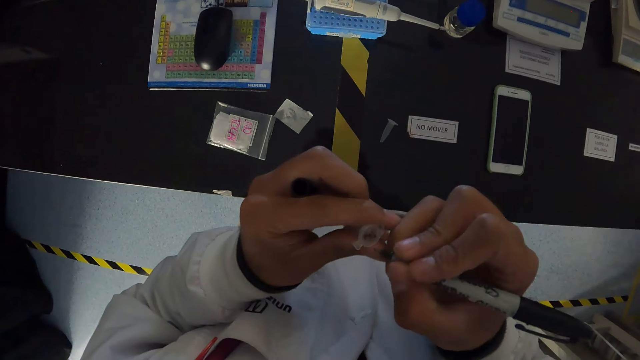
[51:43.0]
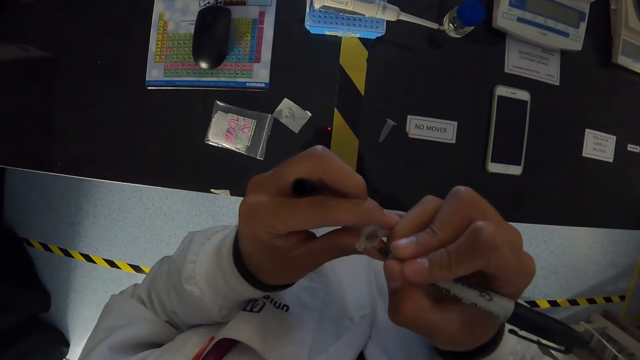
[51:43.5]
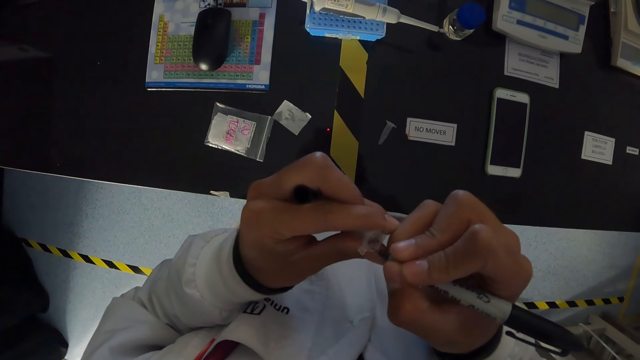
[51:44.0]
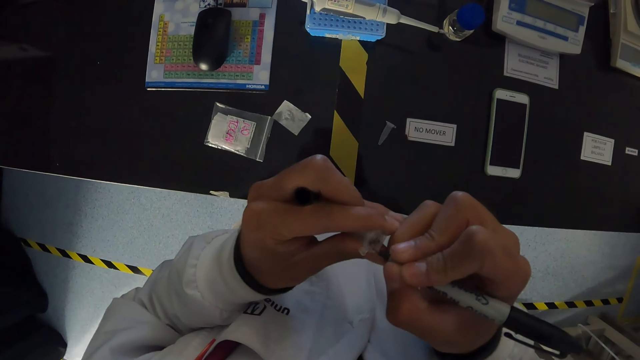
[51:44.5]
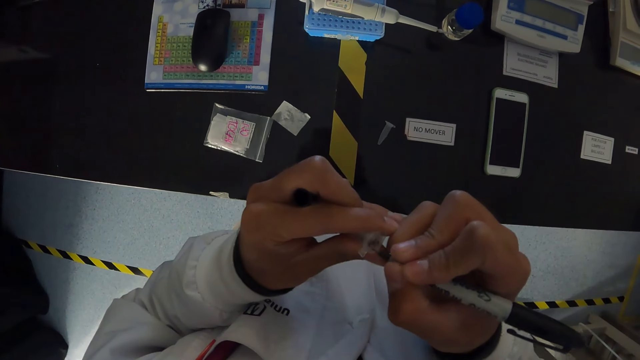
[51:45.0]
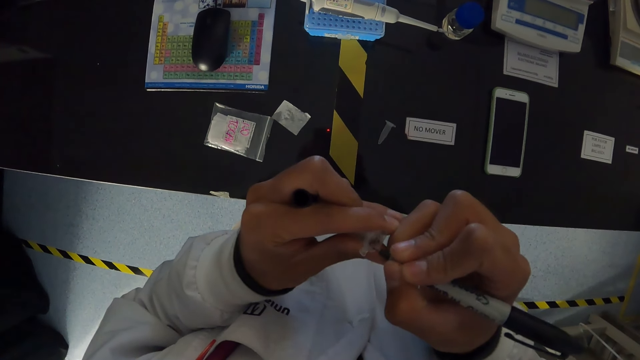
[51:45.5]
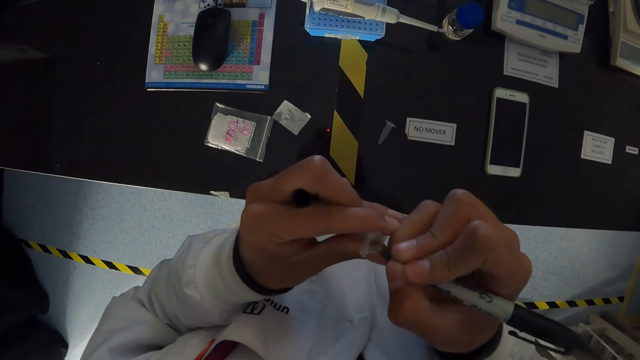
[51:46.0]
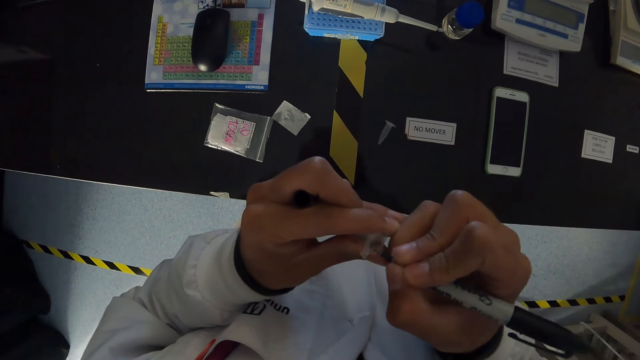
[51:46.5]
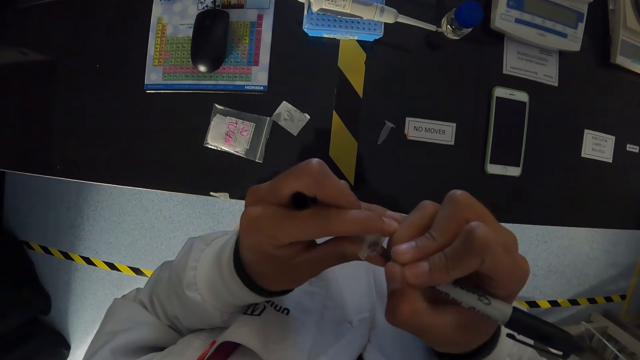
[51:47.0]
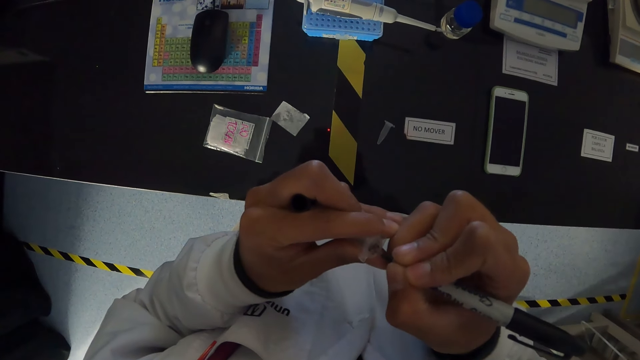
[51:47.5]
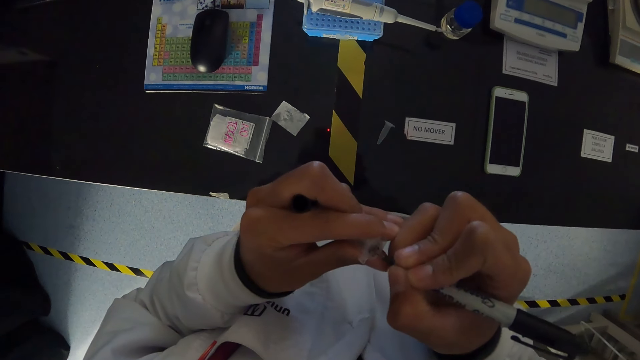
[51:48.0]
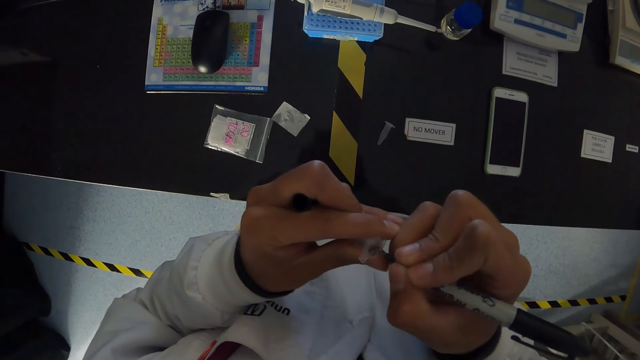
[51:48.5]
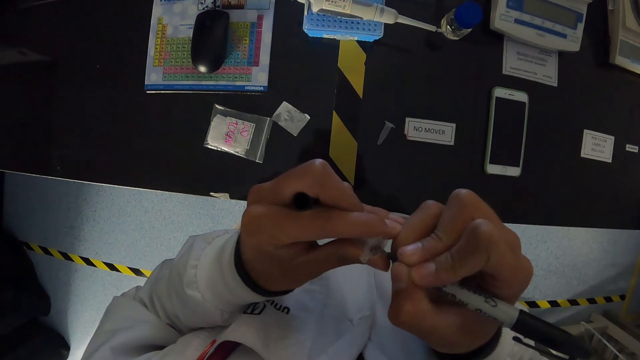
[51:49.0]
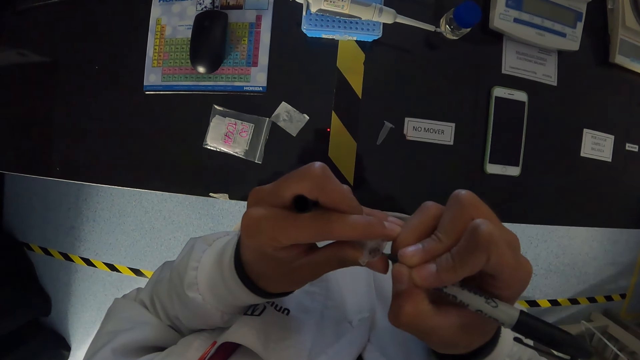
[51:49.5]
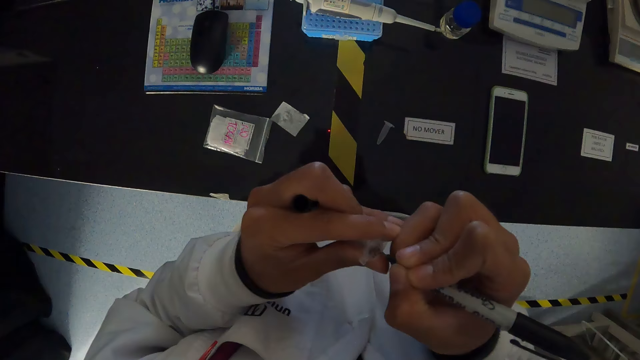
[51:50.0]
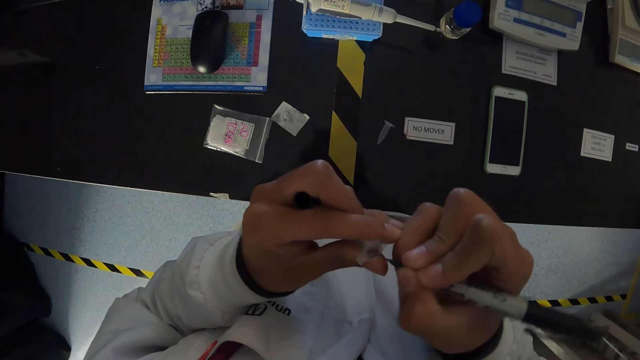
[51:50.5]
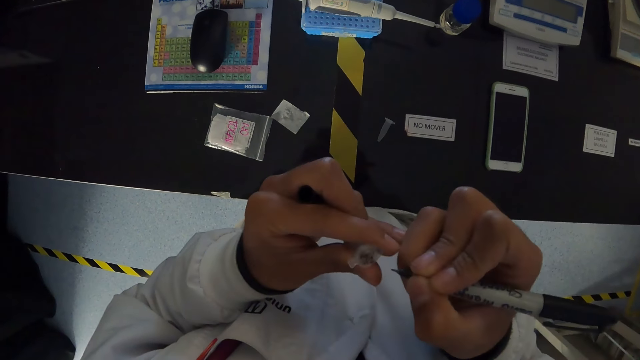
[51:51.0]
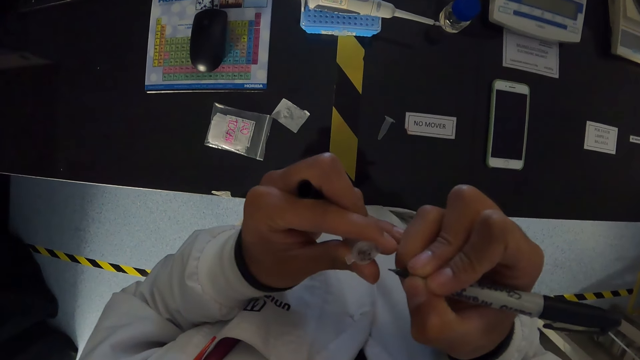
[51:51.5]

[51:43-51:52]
The camera wearer writes on the microcentrifuge tube with the marker in his right hand.

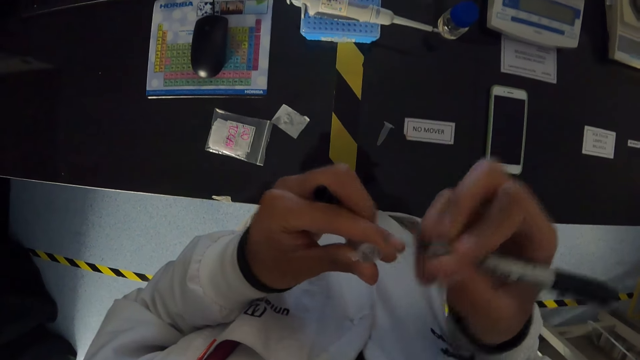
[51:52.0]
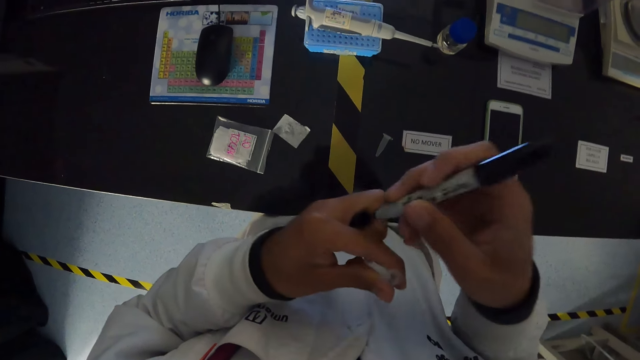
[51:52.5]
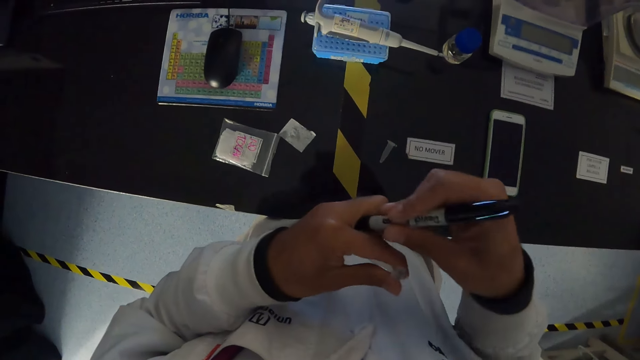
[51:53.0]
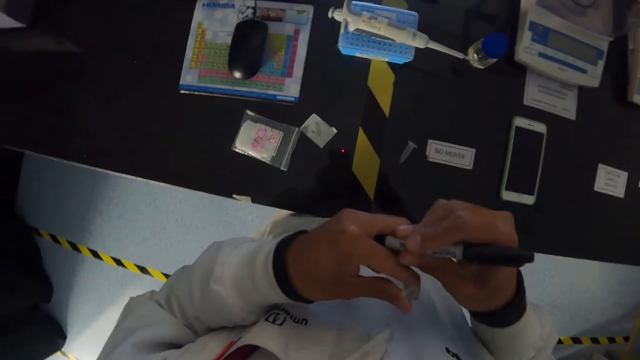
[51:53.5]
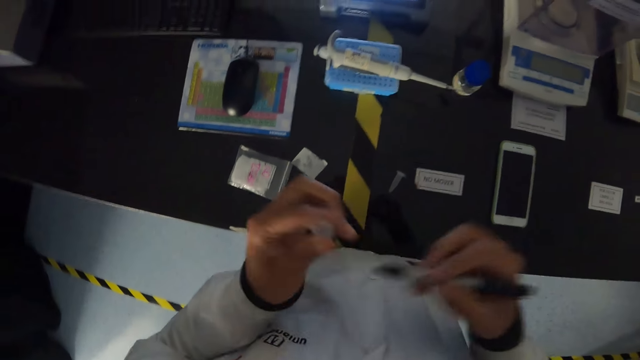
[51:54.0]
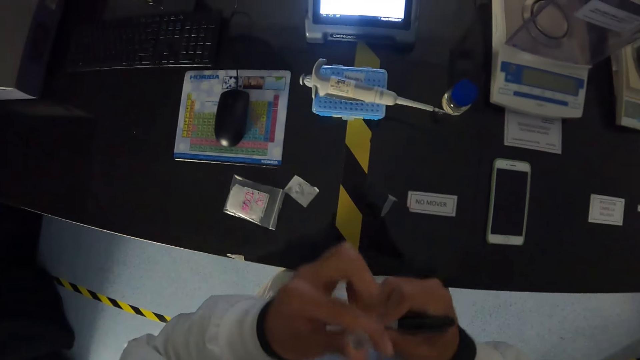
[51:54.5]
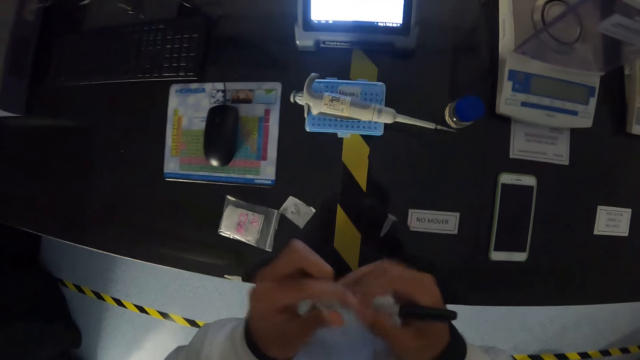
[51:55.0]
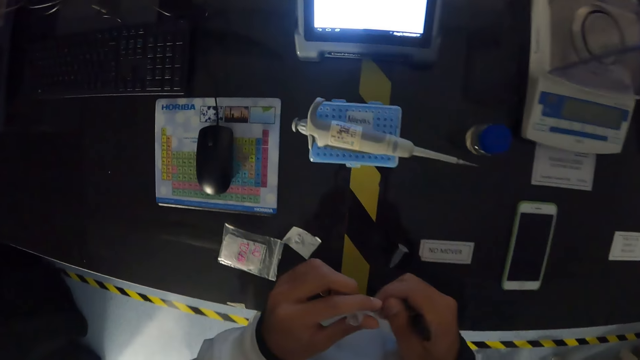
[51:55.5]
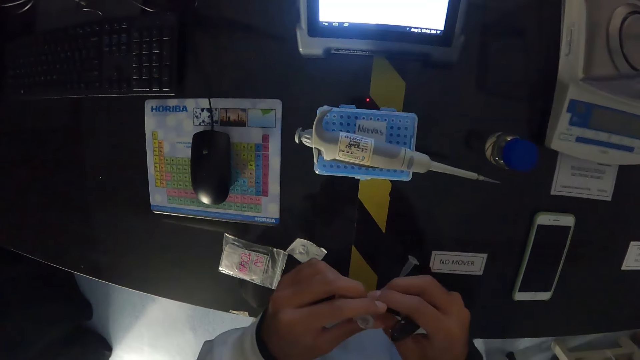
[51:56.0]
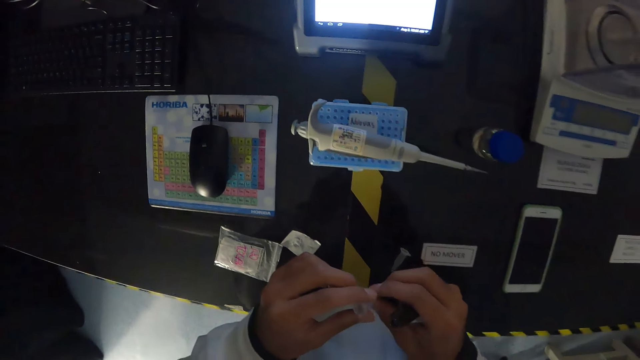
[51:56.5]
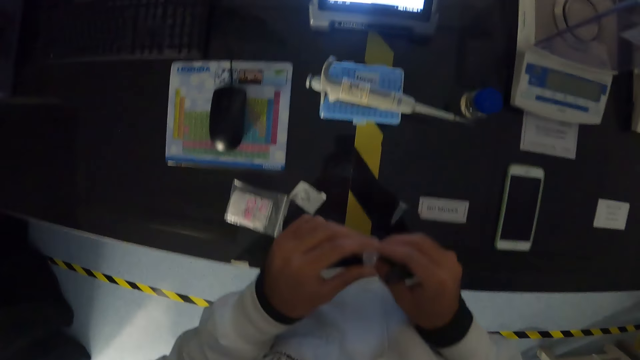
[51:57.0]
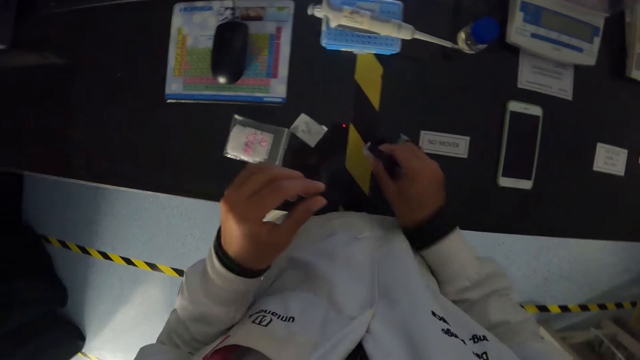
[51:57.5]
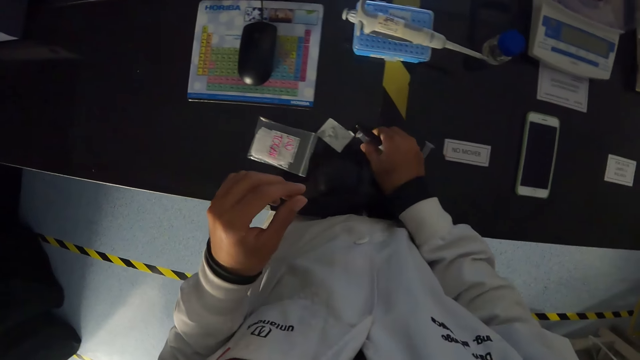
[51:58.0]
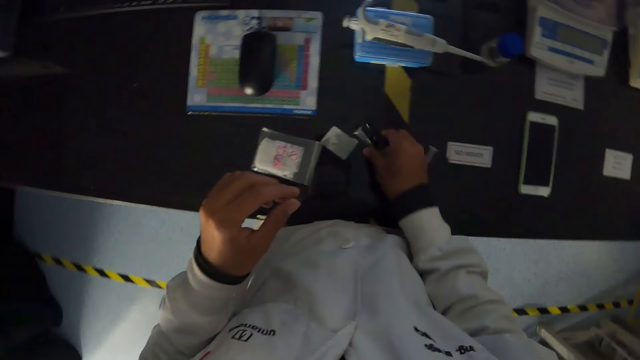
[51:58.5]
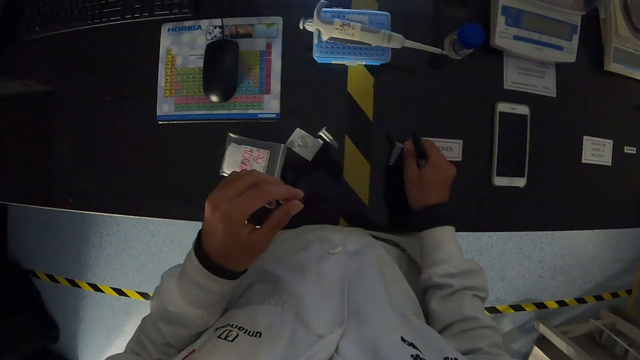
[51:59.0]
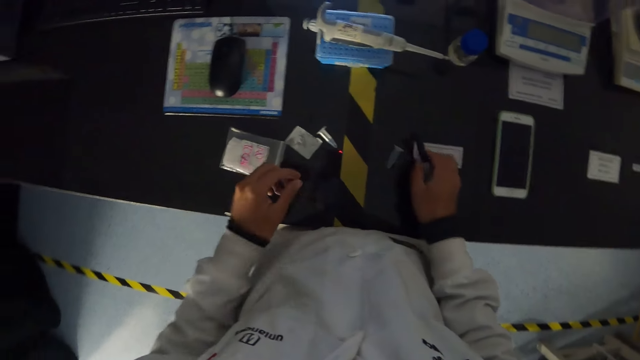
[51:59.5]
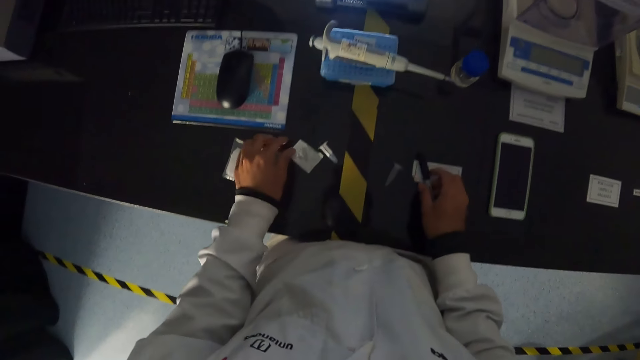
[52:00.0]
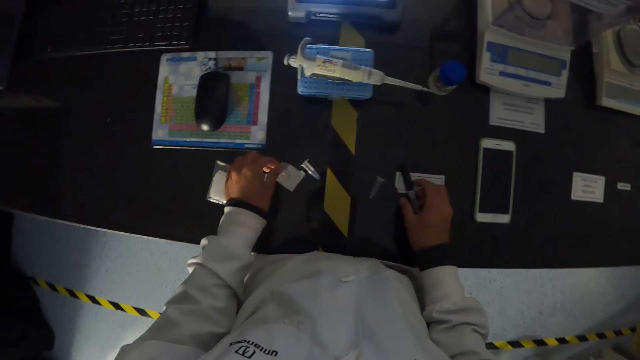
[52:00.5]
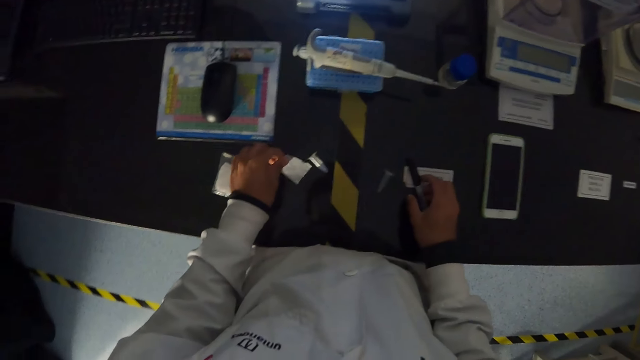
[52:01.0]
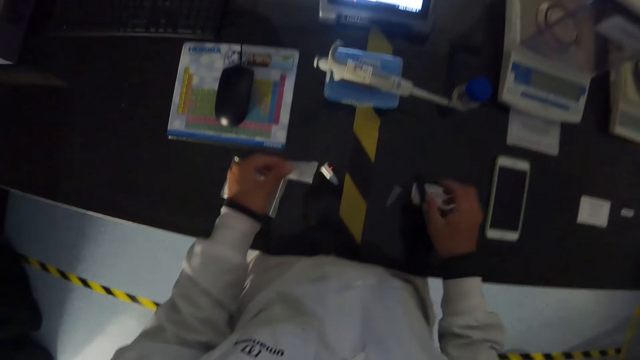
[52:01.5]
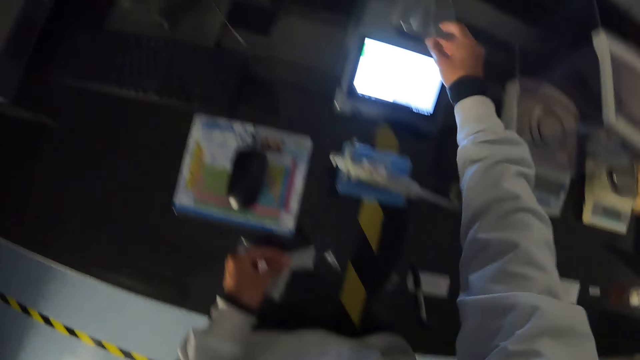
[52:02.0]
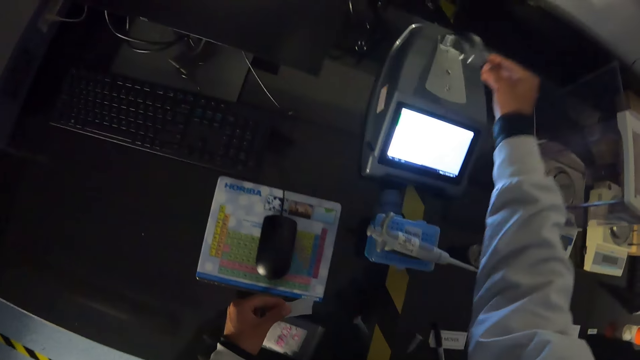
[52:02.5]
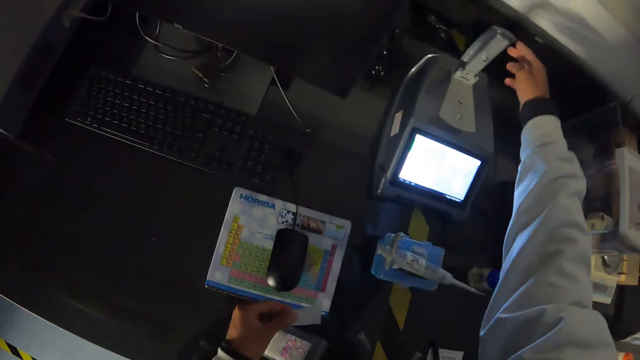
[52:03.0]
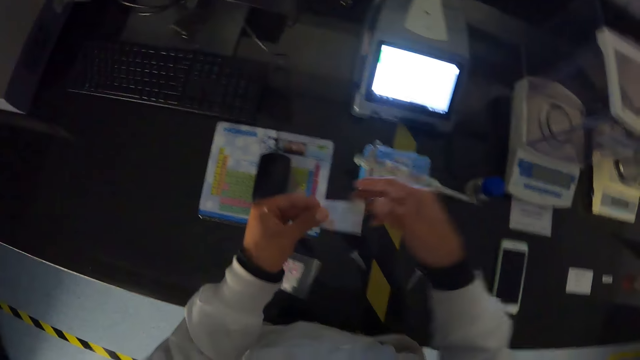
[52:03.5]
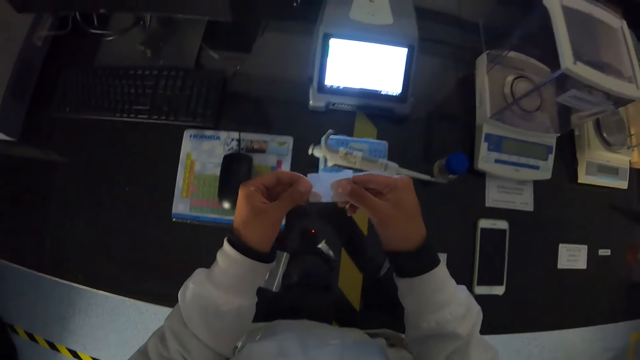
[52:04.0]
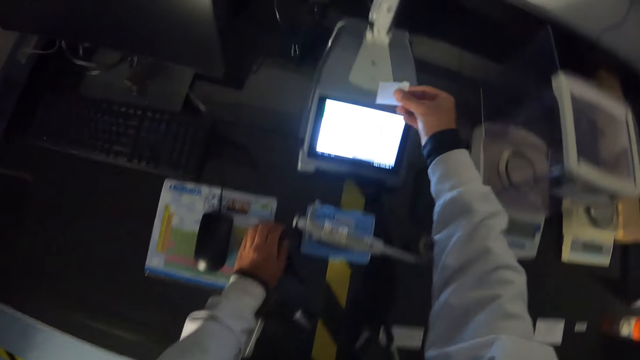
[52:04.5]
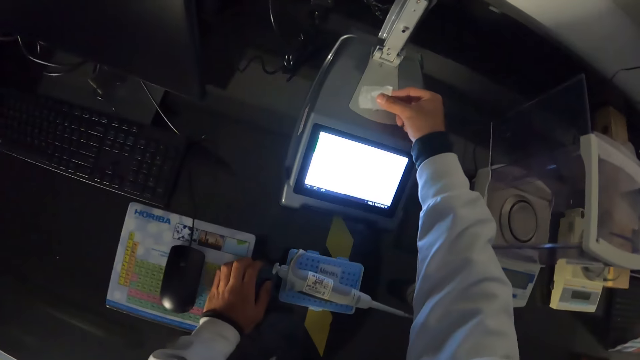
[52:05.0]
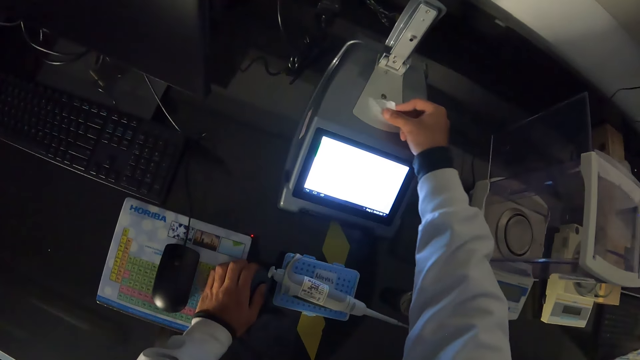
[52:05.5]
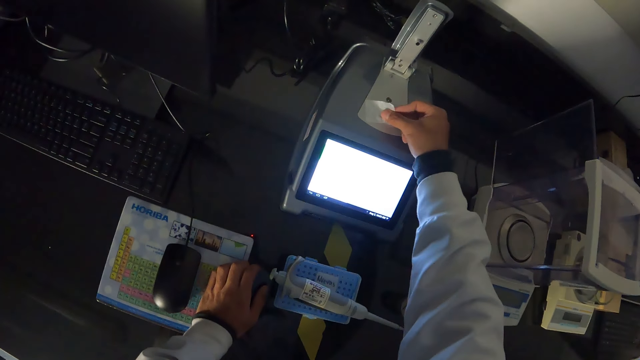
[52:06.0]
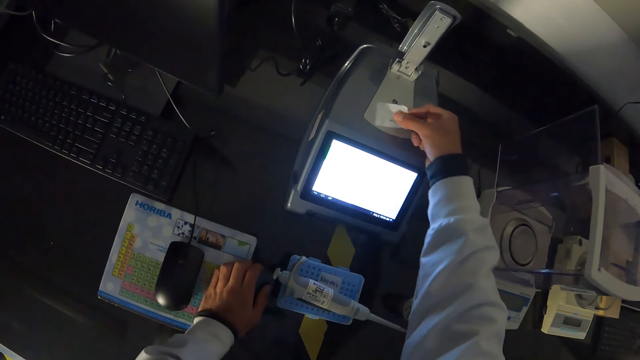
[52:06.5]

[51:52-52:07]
The camera wearer covers the marker with his hands. He stares at the microcentrifuge tube or pipette. He drops the microcentrifuge tube on the table with his right hand. He places his right hand on the table. He touches the paper on top of the table. He takes the wipe from the table with his left hand. He opens the pipette calibrating system with his right hand. He touches the analytical balance. He passes the wipe to his right hand from his left hand. He puts his left hand on the table. He puts the paper on the analytical balance. He cleans the pipette calibrating system with the wipe in his right hand.
